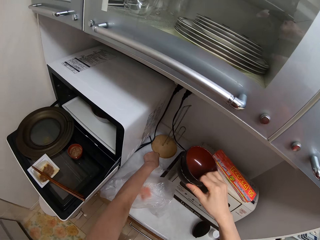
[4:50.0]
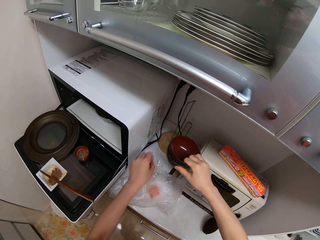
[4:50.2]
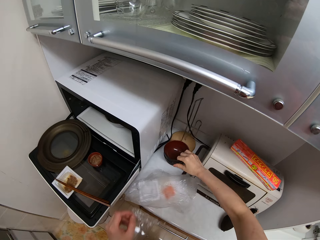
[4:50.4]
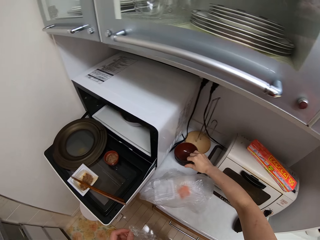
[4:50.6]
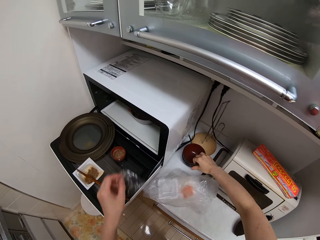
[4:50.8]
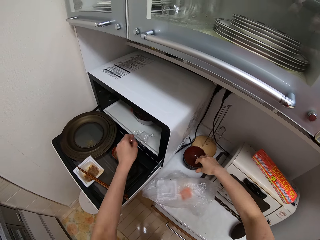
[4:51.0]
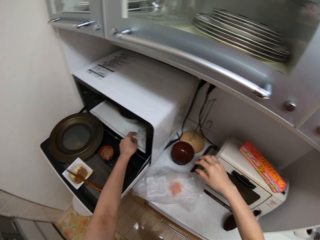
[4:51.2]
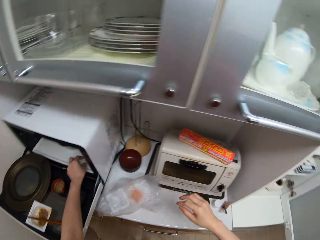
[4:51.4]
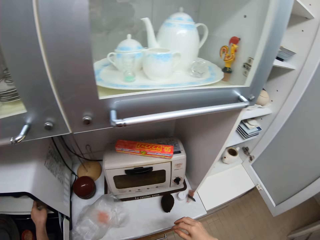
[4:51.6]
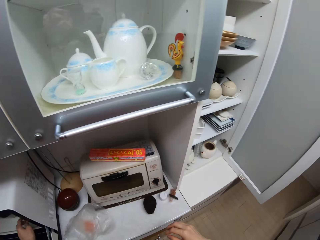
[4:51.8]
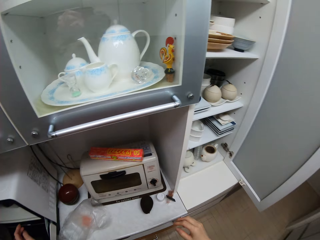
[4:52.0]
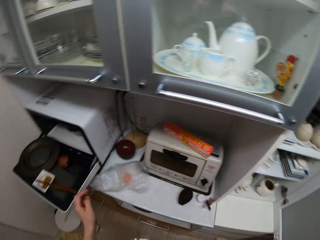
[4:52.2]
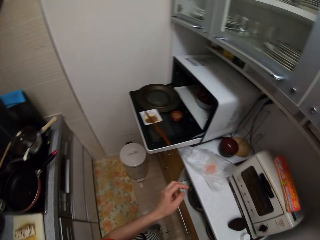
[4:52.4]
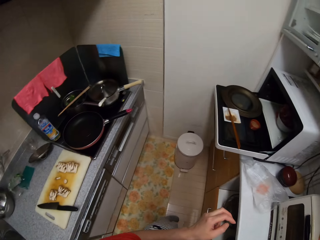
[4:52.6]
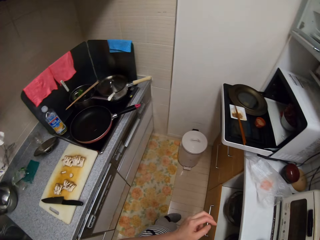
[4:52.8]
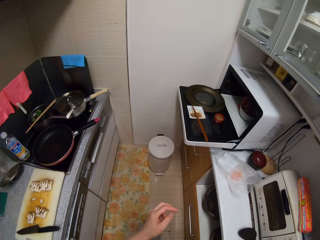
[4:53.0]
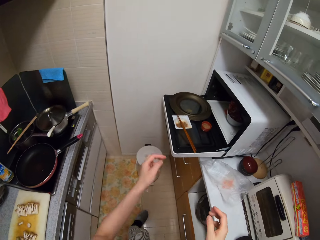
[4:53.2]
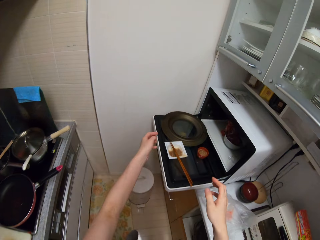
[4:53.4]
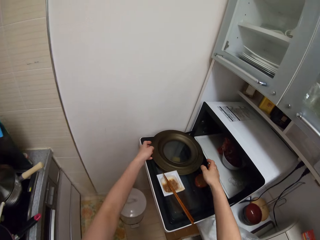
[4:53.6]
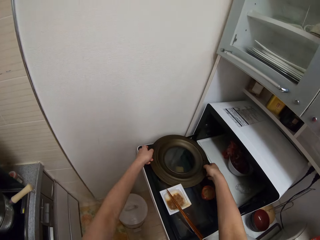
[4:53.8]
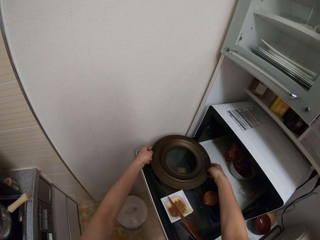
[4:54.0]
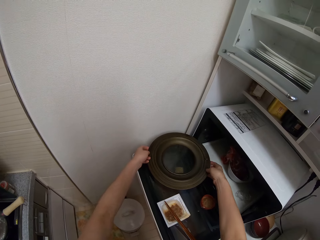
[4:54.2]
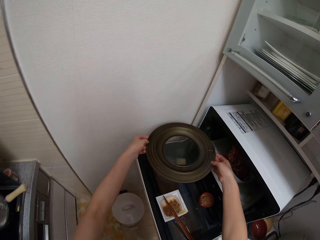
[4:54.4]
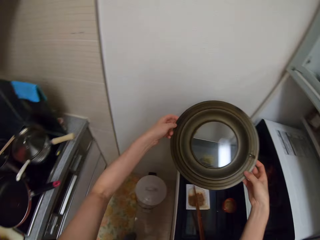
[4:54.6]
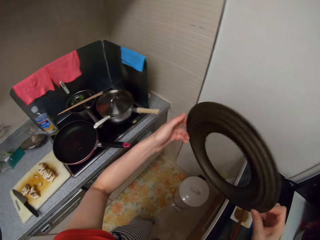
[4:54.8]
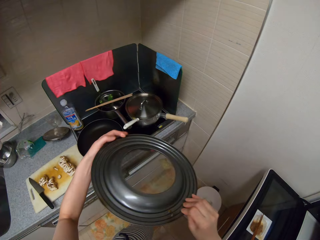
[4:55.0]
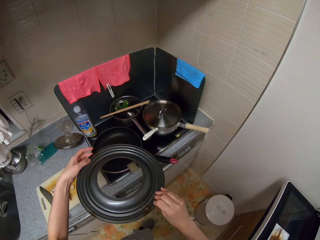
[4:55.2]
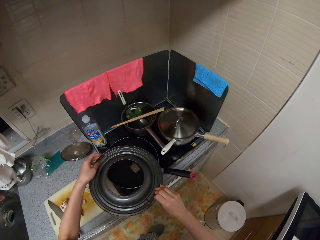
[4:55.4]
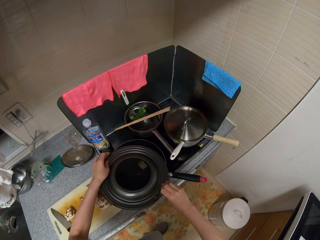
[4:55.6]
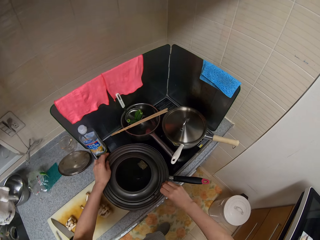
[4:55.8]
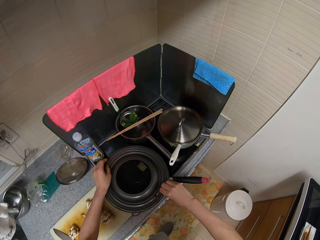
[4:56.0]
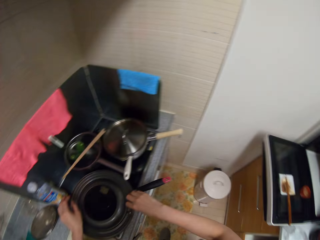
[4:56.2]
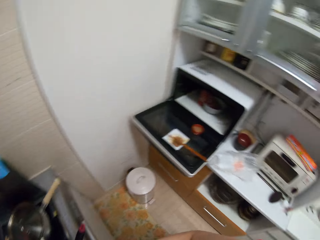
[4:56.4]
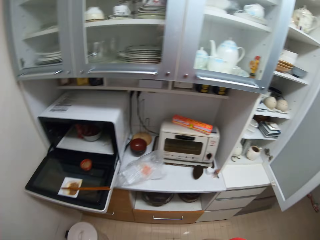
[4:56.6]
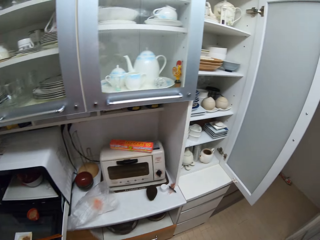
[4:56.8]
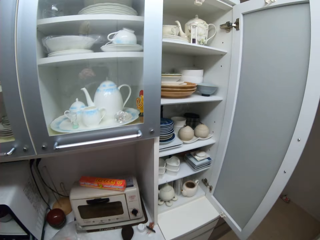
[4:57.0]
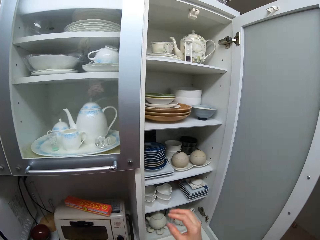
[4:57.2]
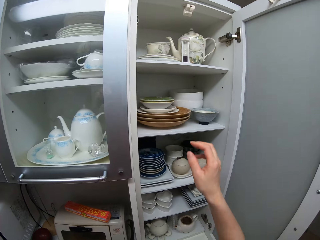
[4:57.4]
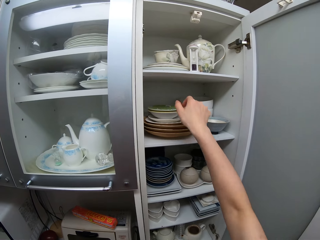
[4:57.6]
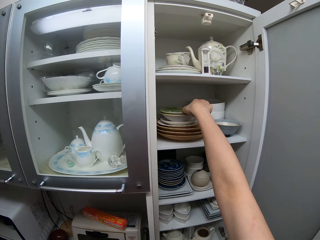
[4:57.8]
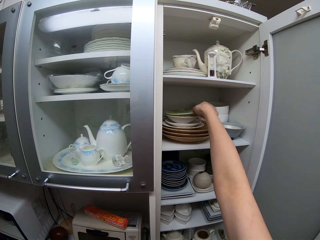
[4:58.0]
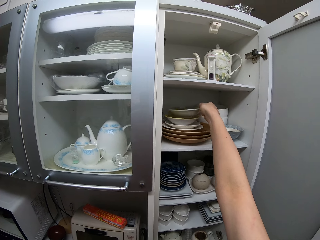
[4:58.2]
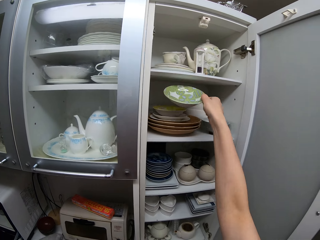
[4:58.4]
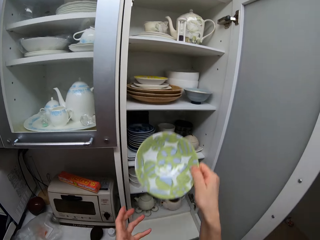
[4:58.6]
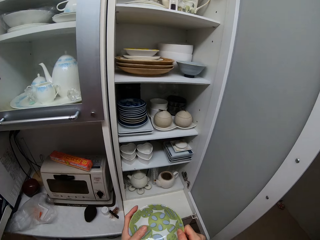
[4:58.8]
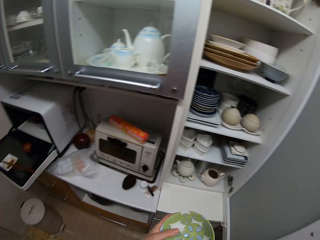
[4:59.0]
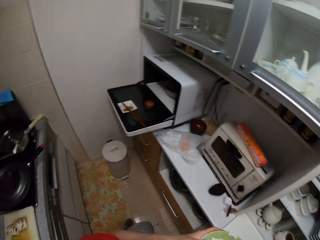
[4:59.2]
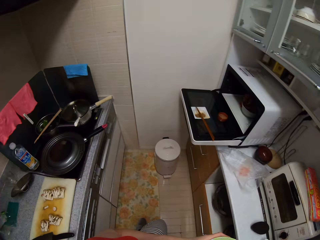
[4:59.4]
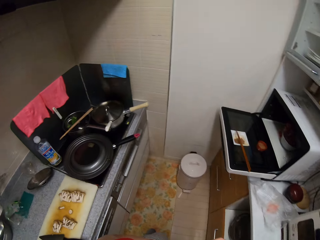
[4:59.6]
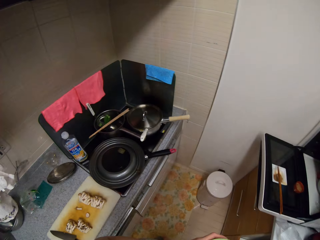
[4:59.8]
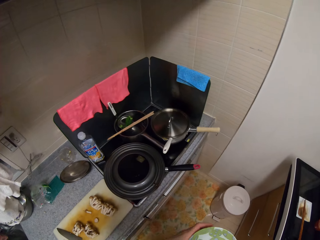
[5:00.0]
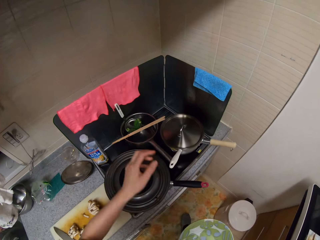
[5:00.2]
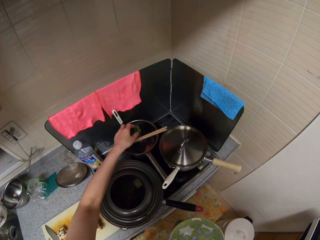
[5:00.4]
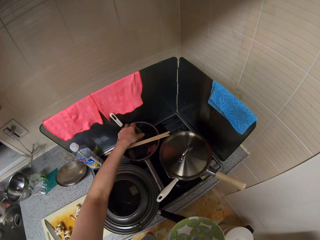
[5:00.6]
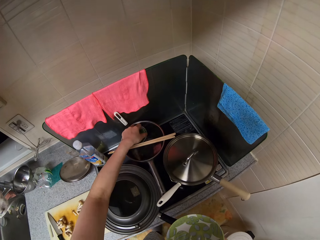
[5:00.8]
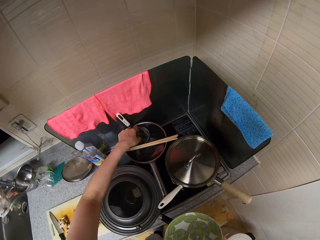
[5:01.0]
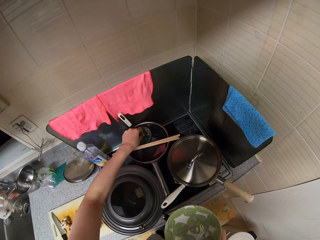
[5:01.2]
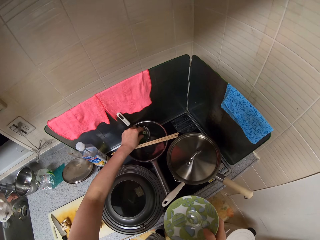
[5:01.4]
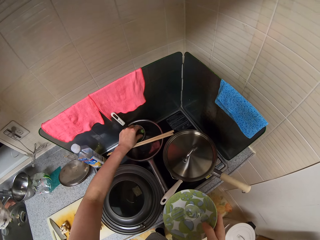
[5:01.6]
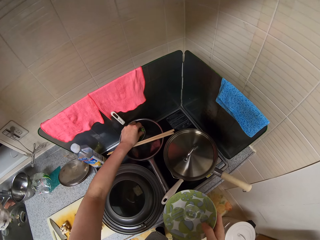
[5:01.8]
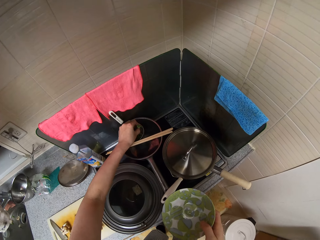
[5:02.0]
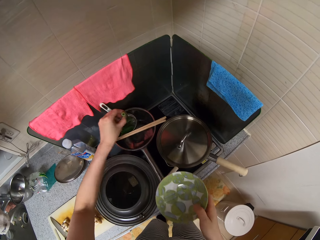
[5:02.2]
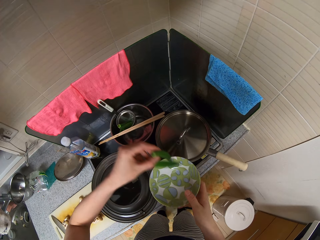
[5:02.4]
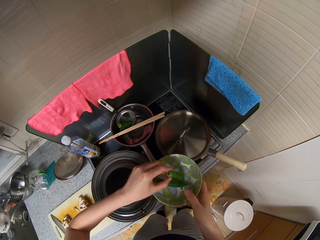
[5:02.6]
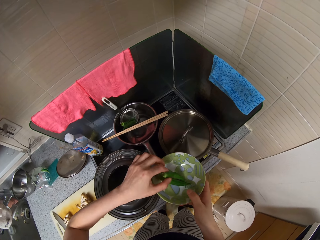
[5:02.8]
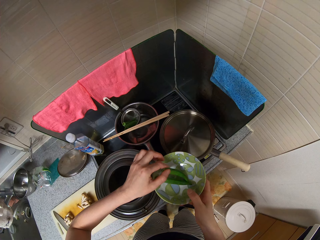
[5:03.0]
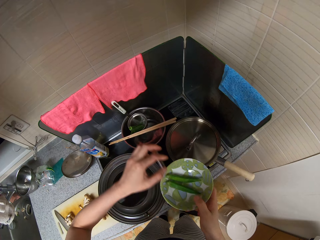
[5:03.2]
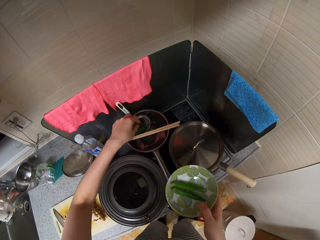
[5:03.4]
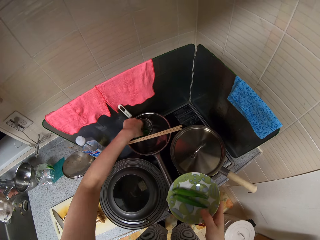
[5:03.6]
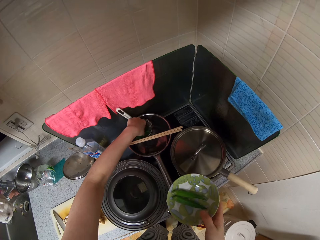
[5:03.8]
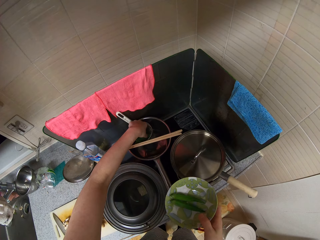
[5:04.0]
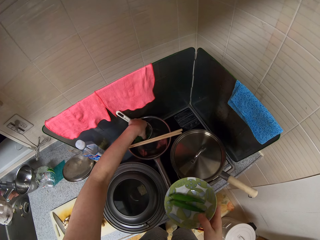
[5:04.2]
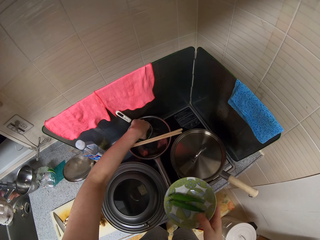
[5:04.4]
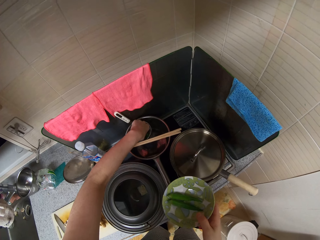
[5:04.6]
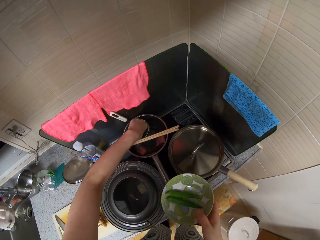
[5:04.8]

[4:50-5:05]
The camera wearer picks up a nylon from the countertop with her left hand. She drops the plates on the countertop. She puts the nylon into an oven. She picks up the pan lid from the oven door. She turns to the cooker. She closes the frying pan with oil in the cooker with the lid. She turns to the cabinet. She takes out a serveware from the cupboard. She walks back to the cooker. She picks okras from a plate with her left hand and puts the okras into the serveware.

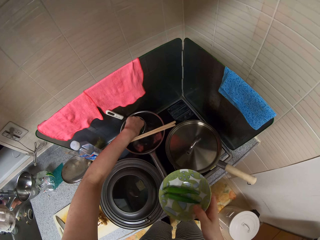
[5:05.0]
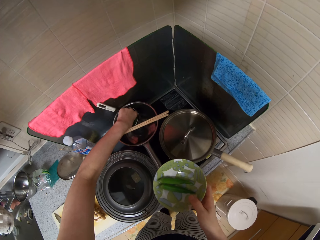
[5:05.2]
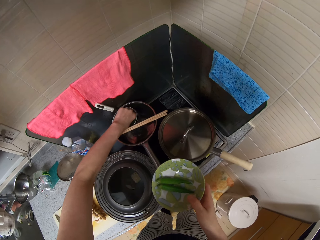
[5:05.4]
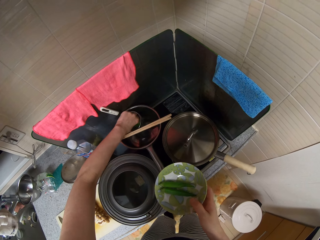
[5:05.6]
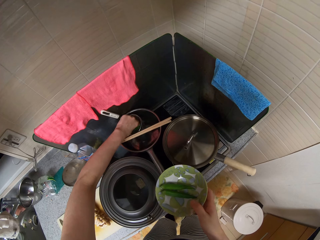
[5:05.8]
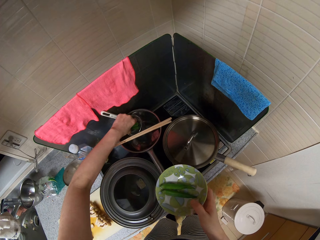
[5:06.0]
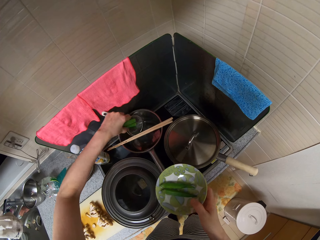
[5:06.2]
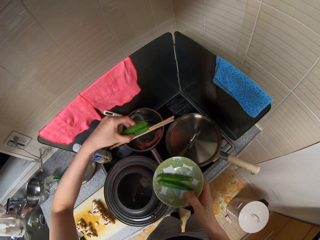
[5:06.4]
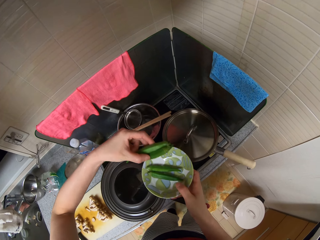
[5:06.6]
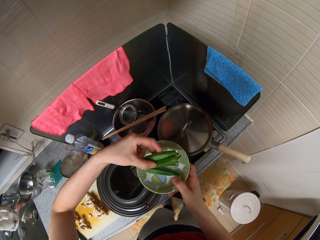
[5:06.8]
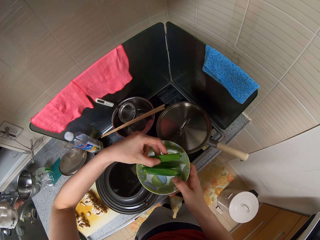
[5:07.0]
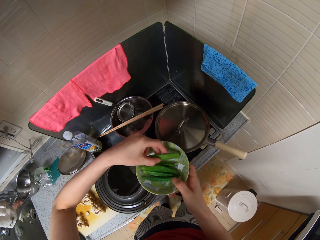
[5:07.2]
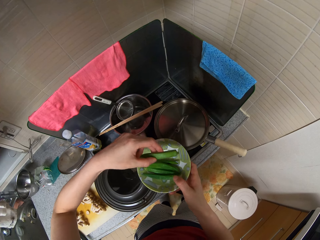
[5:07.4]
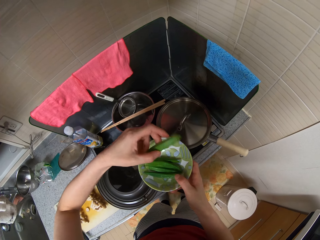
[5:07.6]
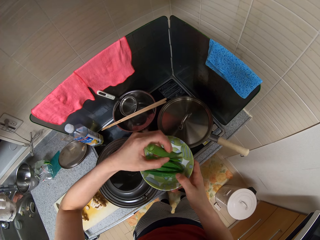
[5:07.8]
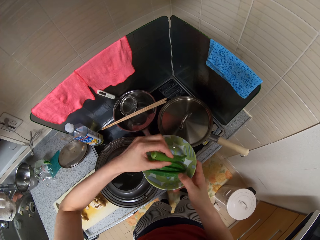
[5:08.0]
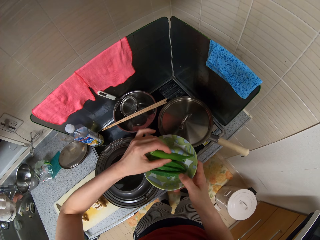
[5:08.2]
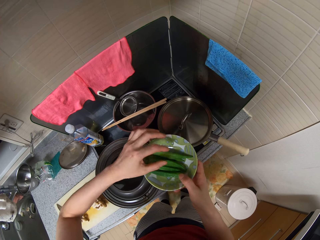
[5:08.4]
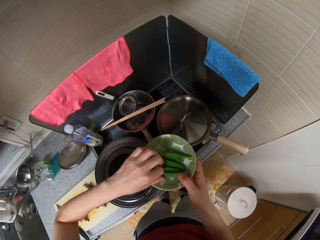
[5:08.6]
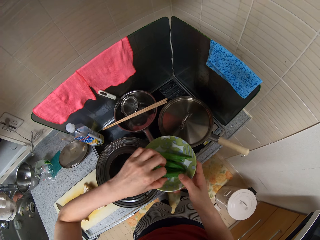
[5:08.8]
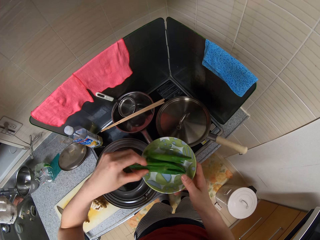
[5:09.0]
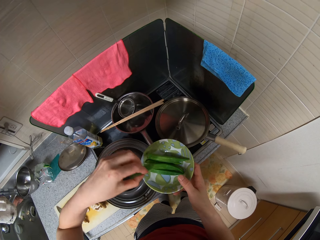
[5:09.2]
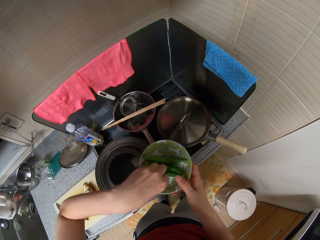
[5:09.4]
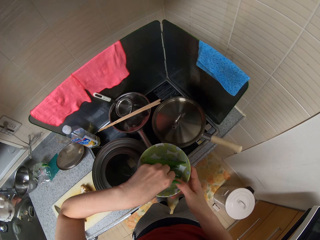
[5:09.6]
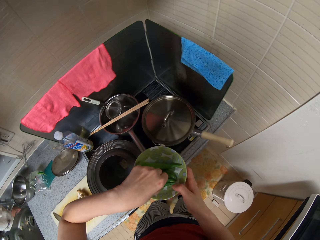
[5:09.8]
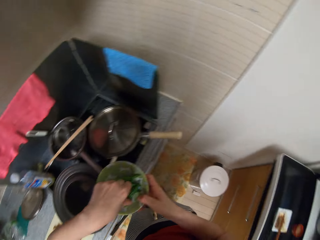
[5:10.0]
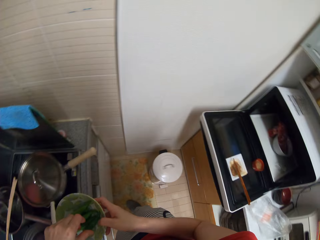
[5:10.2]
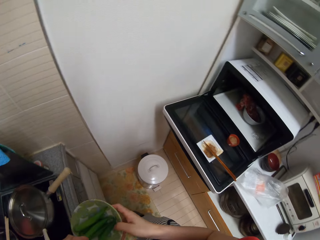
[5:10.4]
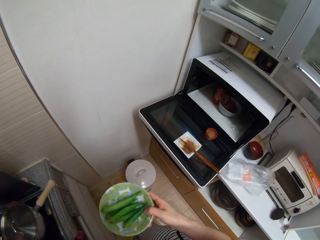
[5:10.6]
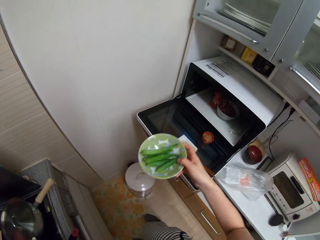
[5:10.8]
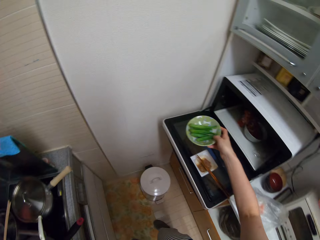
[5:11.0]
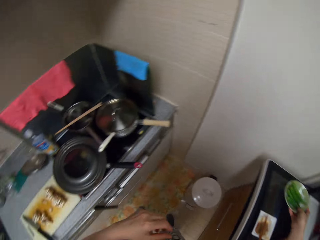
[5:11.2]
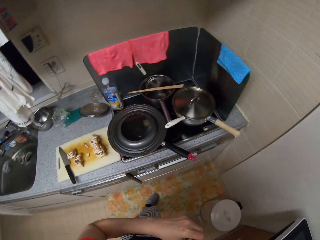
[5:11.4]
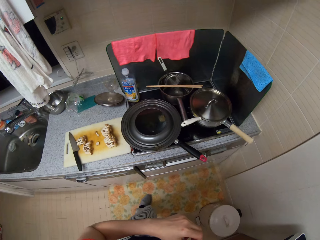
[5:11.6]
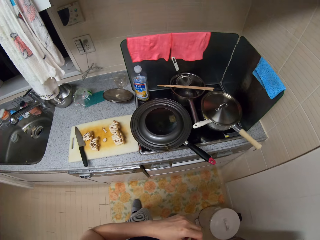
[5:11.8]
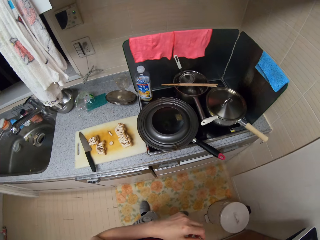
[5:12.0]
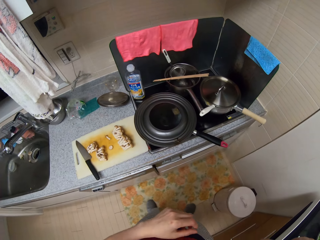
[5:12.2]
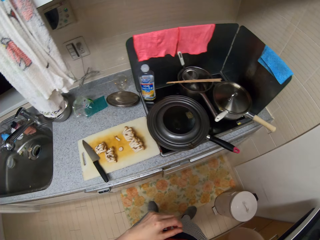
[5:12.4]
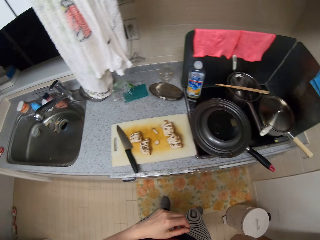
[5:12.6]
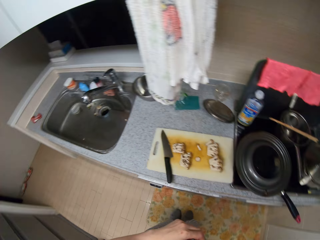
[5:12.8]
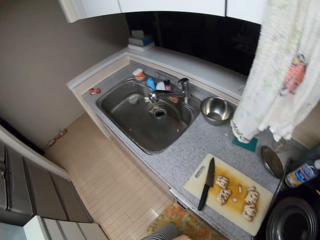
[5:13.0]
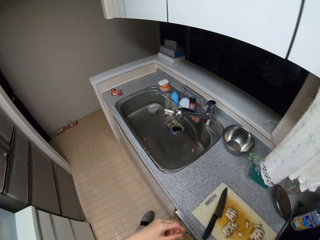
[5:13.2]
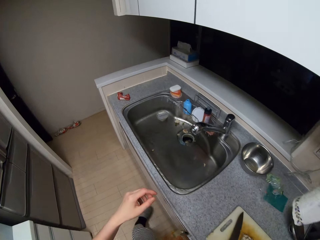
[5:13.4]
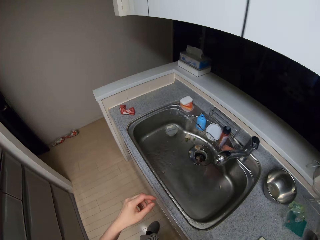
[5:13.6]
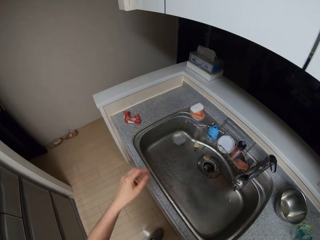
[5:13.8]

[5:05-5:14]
The camera wearer places the plate with lady fingers on the oven door. She moves along the countertop to the sink.
